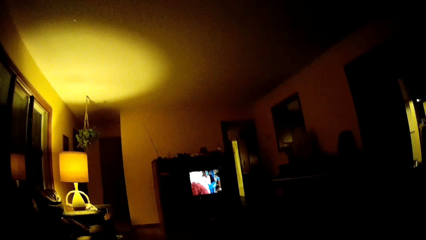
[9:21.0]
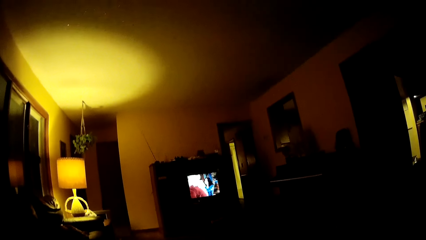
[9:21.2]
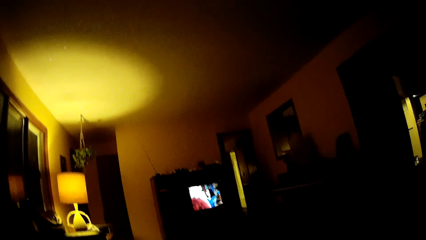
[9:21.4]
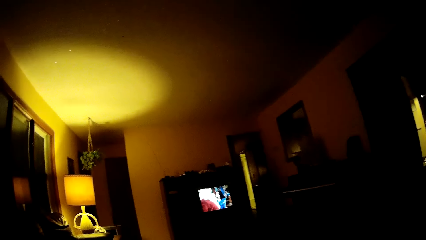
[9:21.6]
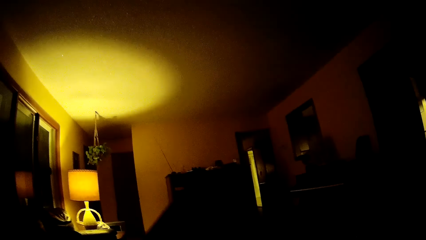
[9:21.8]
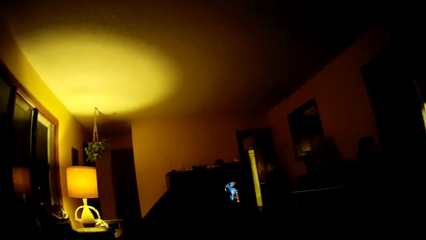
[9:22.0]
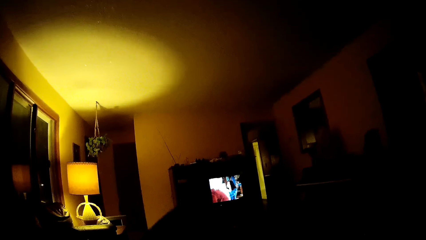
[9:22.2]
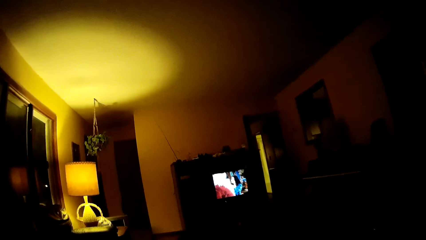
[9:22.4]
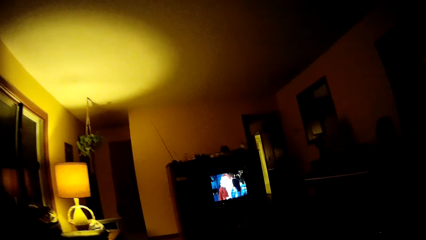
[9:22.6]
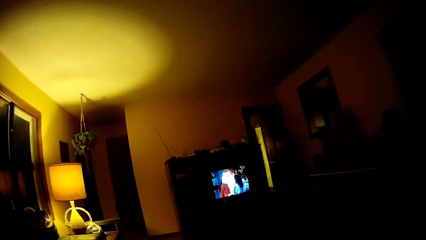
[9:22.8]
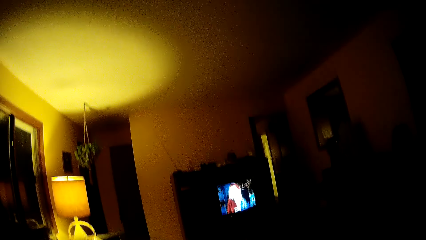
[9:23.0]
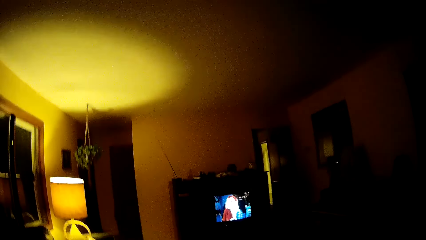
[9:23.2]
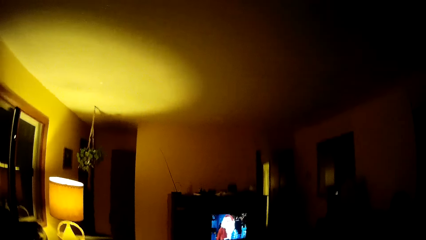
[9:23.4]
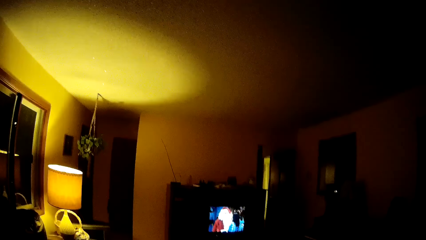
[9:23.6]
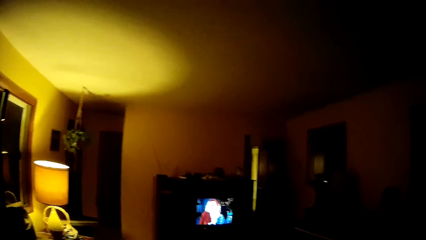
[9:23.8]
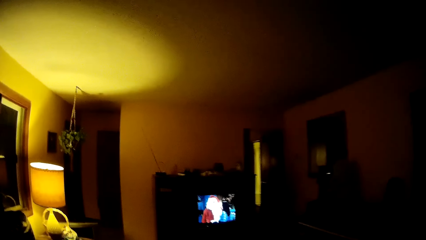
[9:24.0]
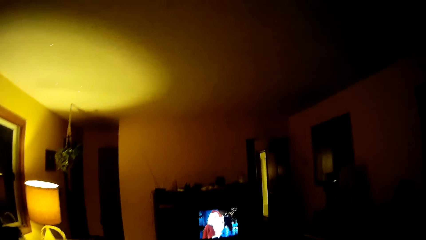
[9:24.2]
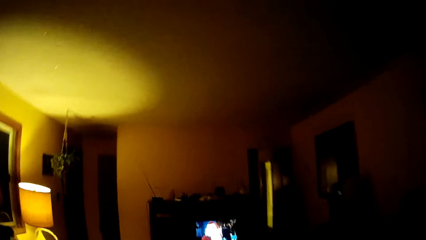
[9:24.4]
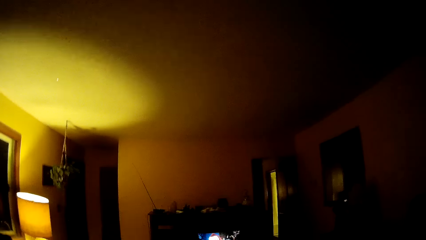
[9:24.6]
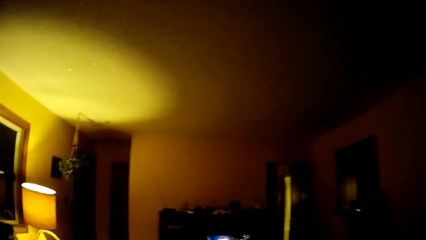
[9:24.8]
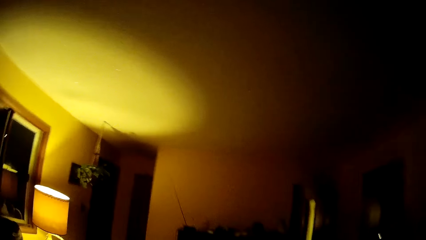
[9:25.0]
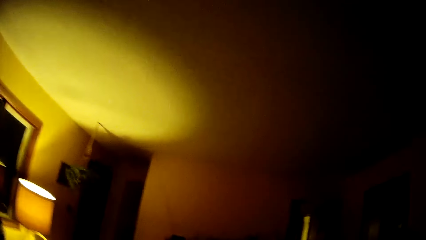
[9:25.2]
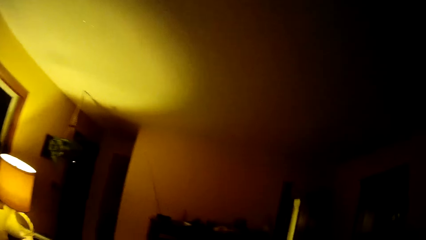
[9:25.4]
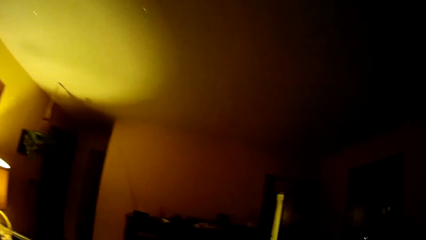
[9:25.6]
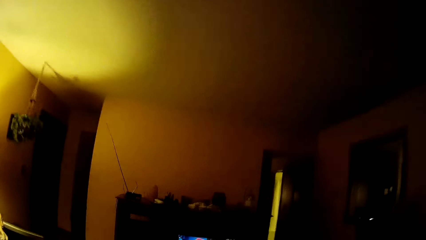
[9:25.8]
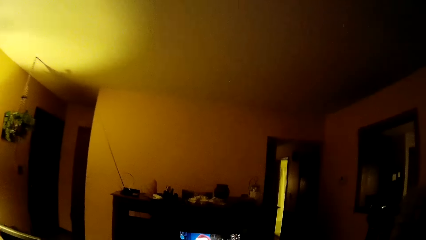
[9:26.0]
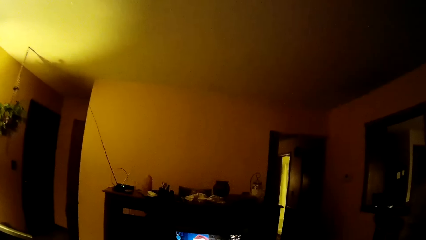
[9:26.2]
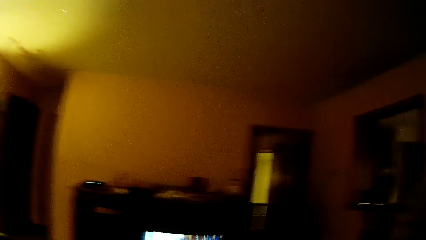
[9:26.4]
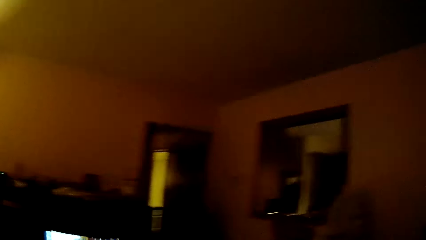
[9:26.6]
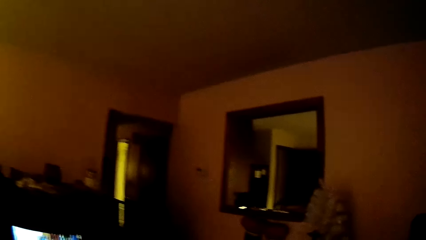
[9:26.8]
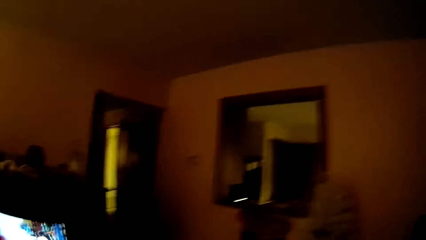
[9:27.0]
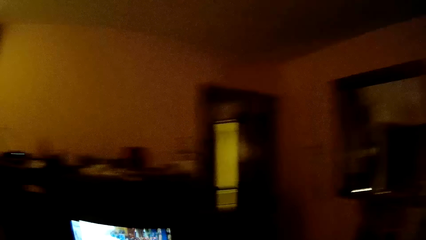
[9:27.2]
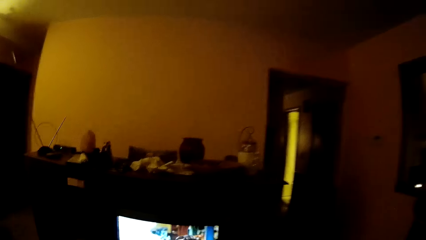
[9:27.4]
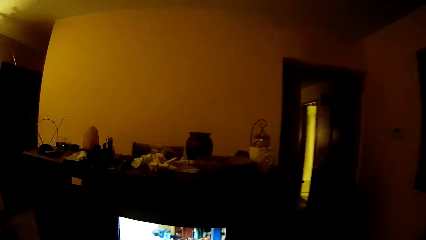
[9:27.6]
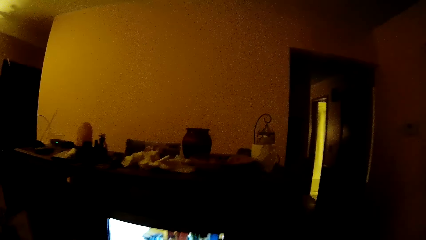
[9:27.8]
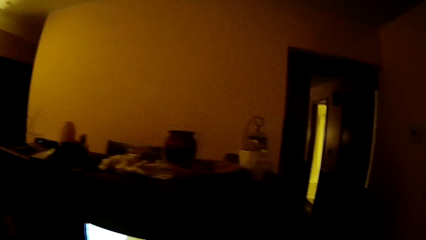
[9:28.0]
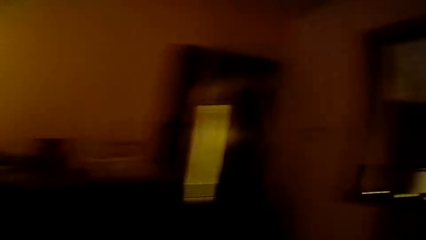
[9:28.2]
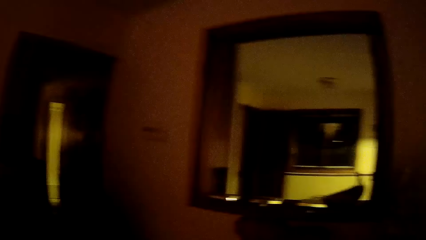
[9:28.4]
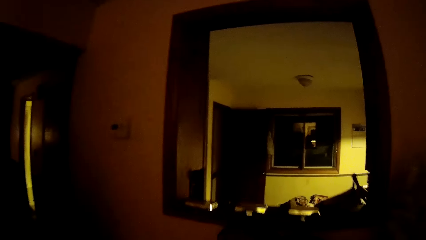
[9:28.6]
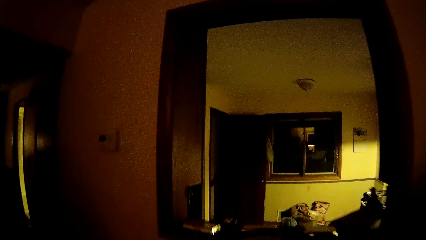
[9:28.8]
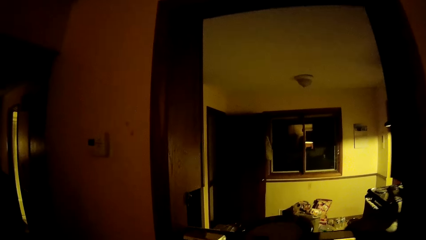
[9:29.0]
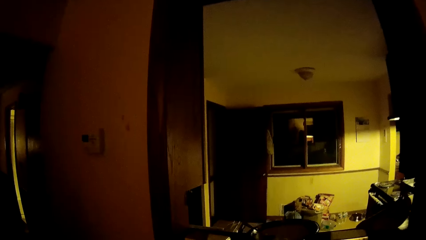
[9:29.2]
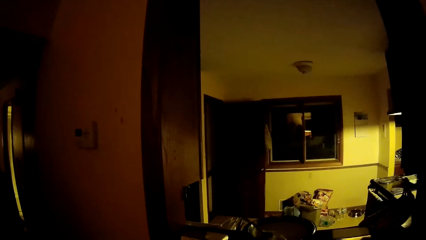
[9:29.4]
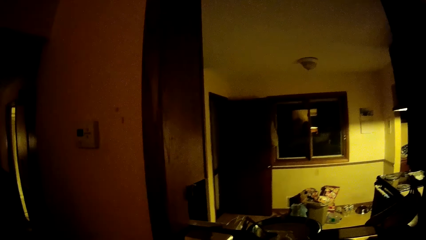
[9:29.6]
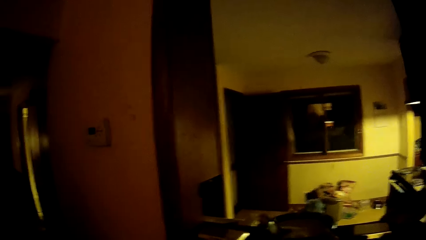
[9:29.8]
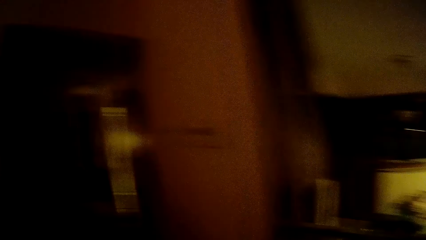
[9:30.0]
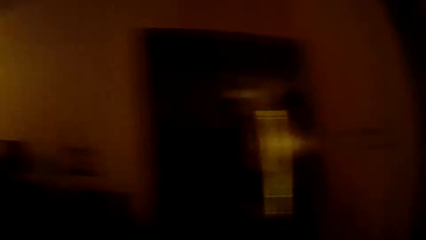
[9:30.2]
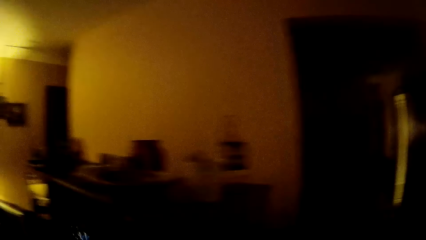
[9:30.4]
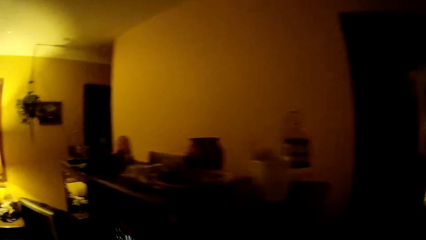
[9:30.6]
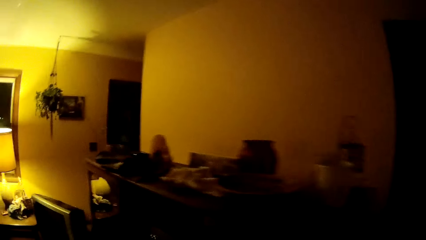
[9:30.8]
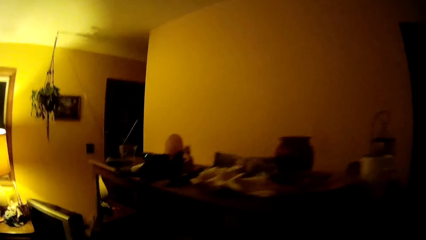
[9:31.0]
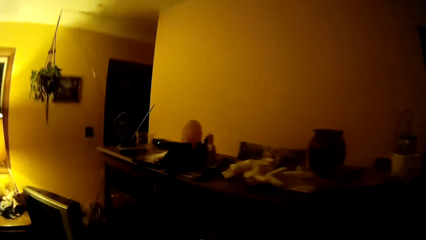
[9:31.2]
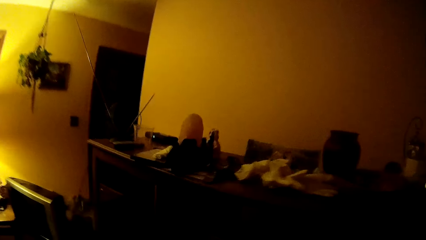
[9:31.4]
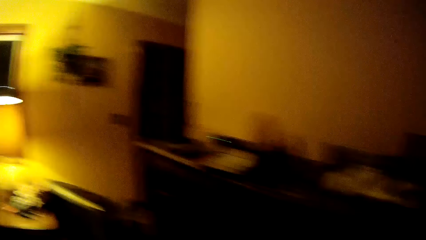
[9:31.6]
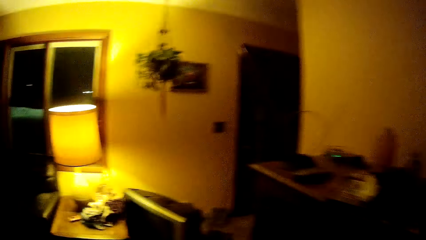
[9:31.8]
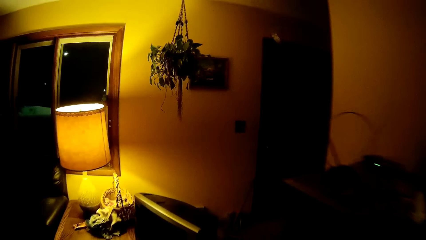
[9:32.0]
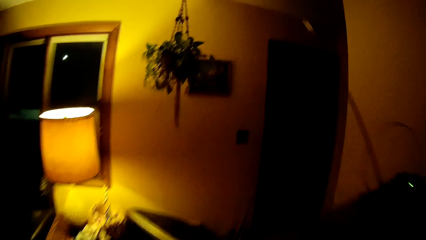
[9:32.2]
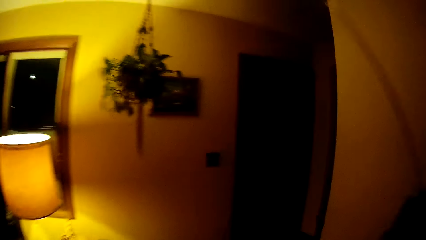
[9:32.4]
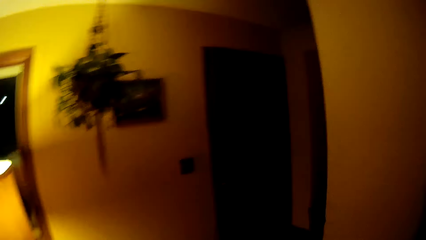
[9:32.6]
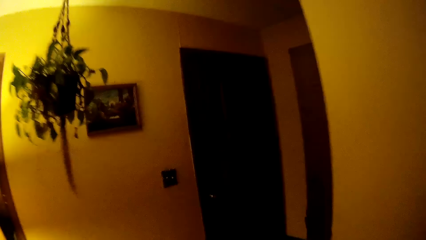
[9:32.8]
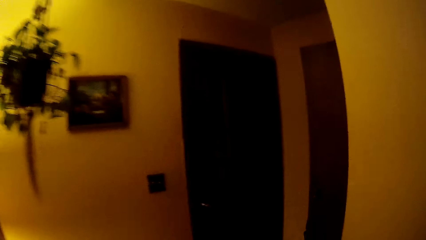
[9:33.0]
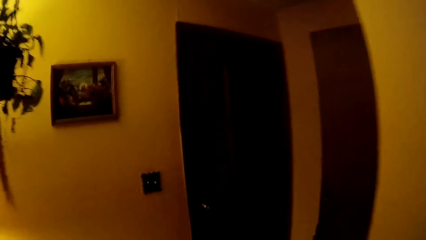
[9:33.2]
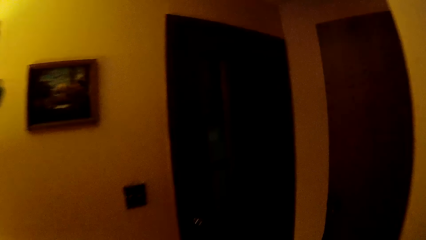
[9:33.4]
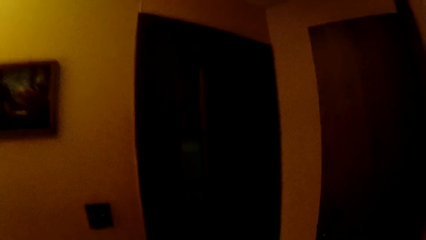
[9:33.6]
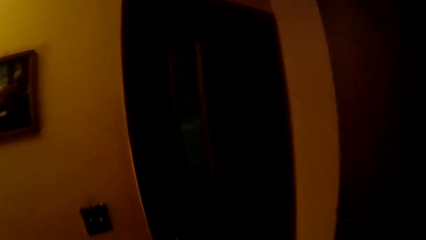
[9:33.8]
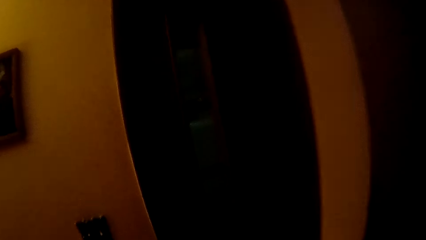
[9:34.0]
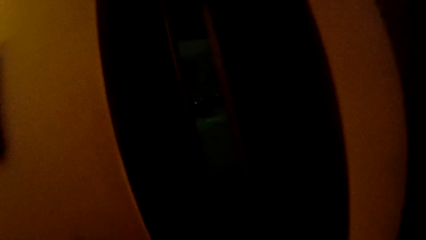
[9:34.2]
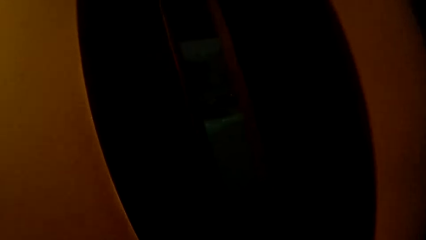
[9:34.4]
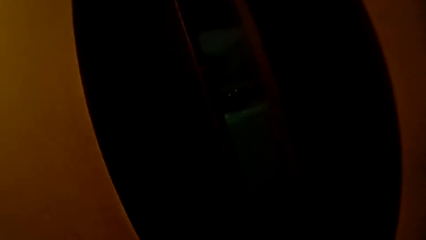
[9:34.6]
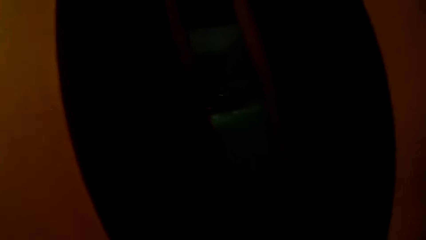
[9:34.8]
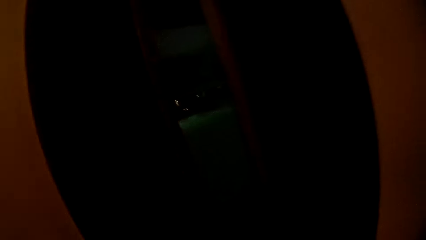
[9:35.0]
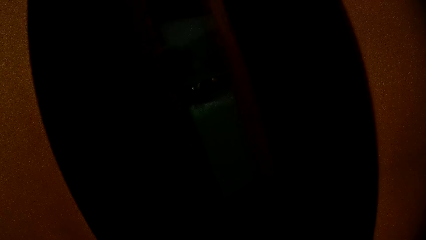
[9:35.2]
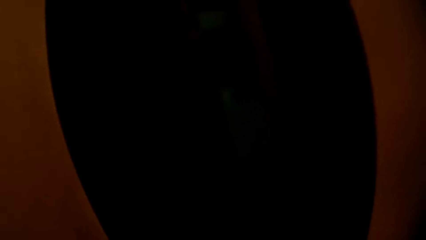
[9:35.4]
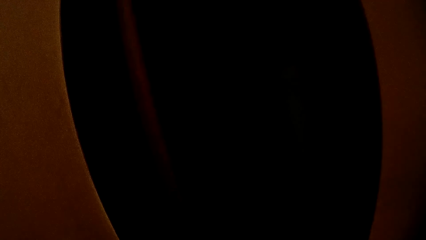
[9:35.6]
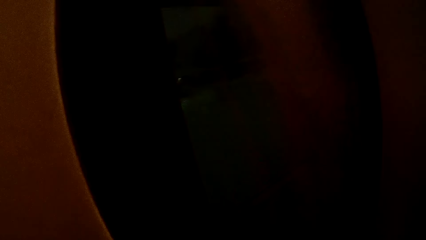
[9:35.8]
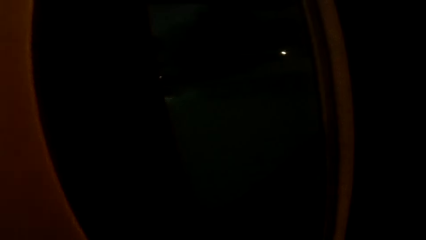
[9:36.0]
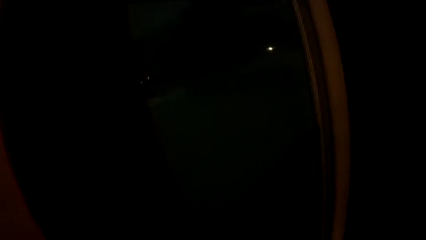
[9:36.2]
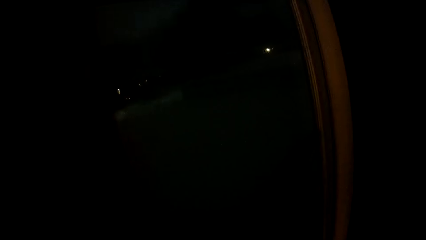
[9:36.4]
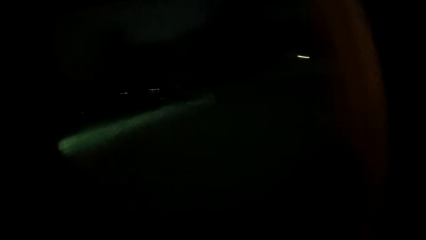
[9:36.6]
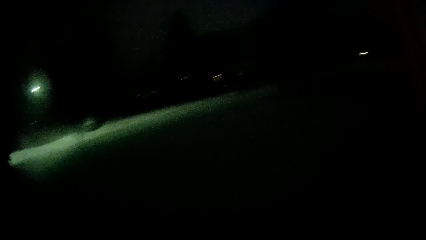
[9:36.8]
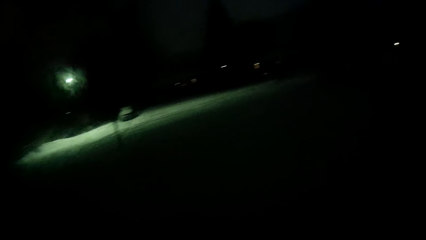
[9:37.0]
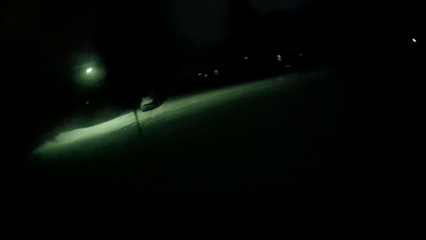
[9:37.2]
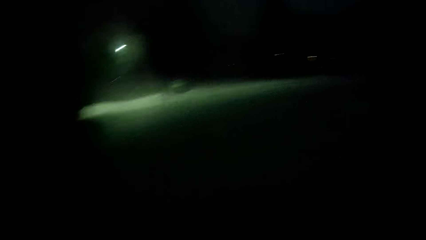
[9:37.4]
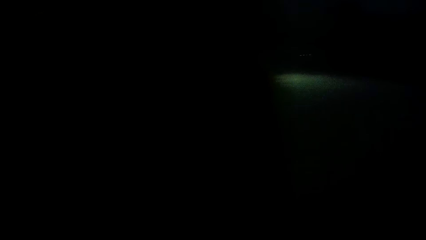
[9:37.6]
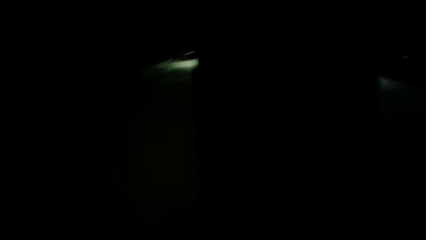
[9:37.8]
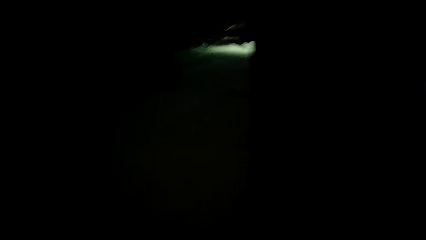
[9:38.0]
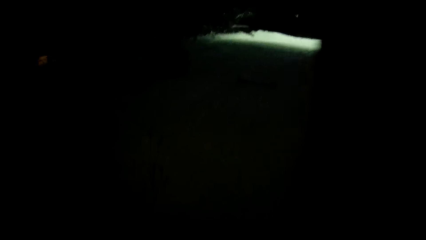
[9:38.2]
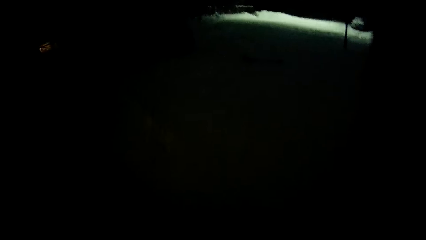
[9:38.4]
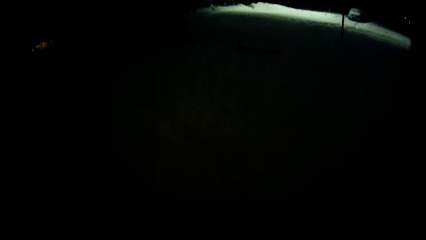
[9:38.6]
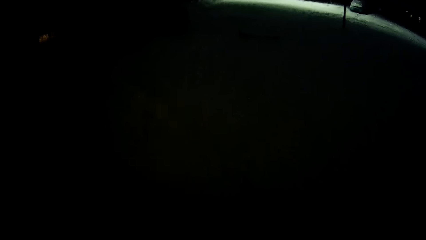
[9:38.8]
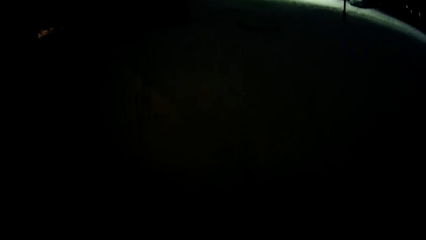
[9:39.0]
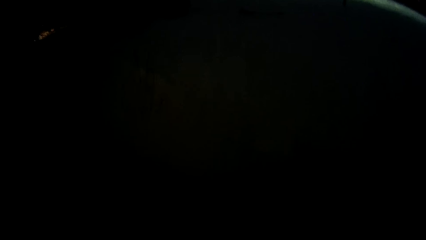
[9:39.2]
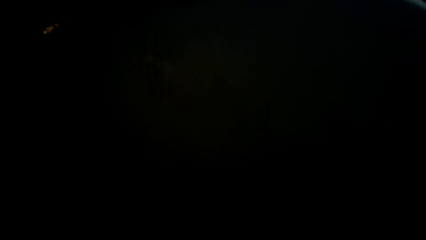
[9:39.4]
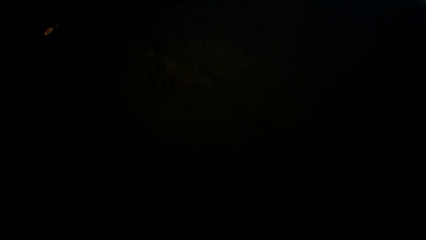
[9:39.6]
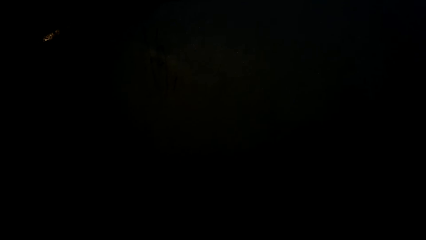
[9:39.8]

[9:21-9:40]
The camera wearer moves a leg in front. He stands from the seat. He walks towards a television stand. He looks around in a room. He looks at a mirror. He drops a cup on the window with his right hand. He looks around in the room. He walks towards a door. He opens the door with his right hand. He walks outside the house.
